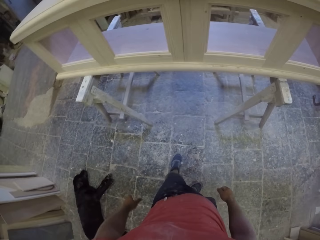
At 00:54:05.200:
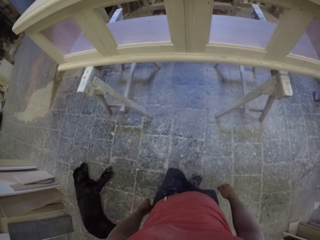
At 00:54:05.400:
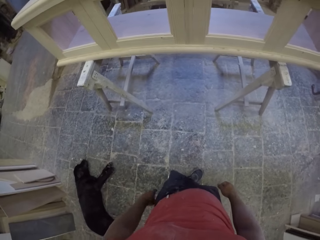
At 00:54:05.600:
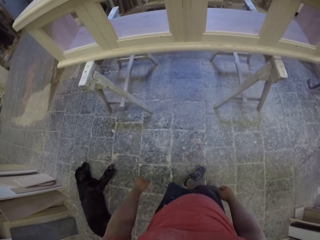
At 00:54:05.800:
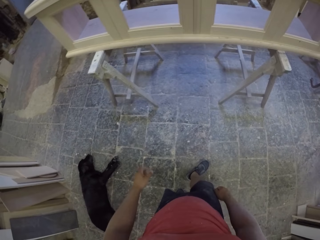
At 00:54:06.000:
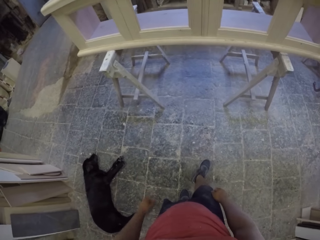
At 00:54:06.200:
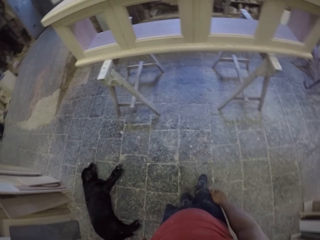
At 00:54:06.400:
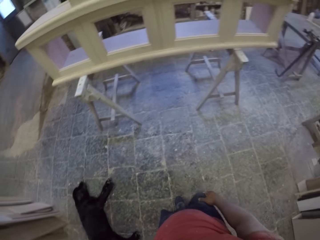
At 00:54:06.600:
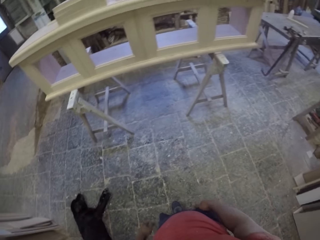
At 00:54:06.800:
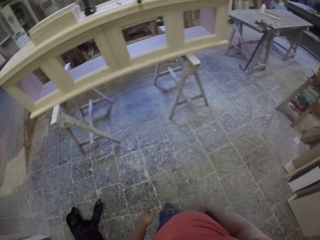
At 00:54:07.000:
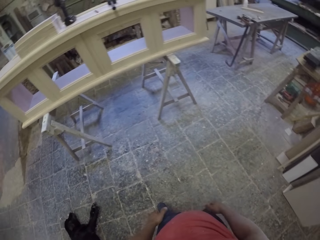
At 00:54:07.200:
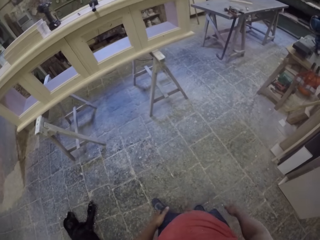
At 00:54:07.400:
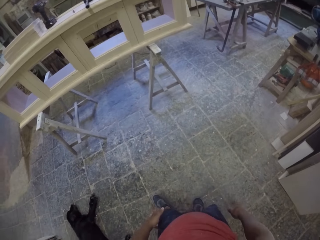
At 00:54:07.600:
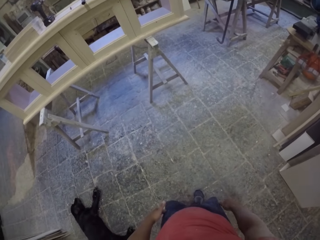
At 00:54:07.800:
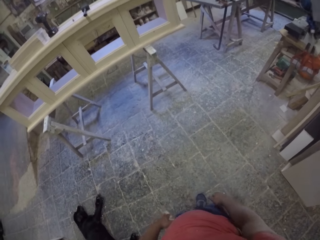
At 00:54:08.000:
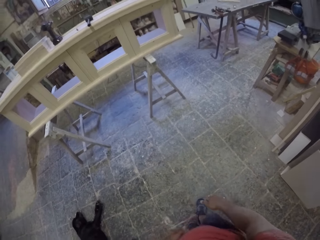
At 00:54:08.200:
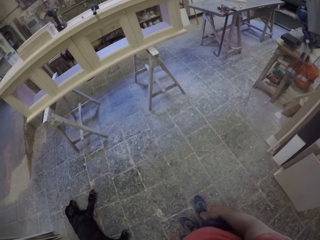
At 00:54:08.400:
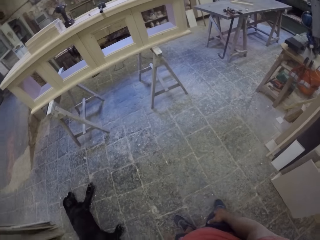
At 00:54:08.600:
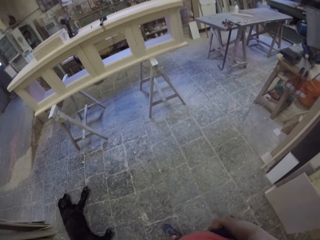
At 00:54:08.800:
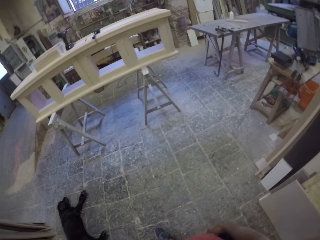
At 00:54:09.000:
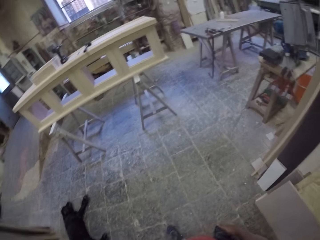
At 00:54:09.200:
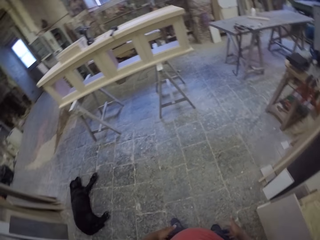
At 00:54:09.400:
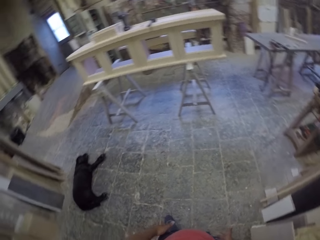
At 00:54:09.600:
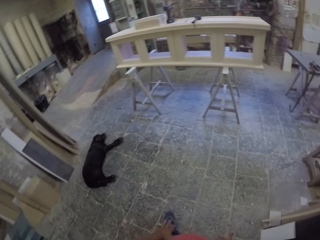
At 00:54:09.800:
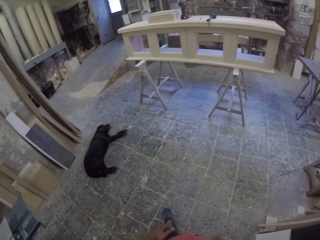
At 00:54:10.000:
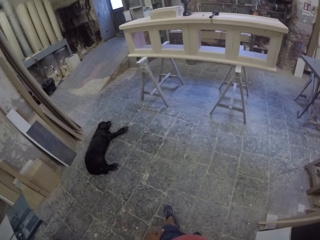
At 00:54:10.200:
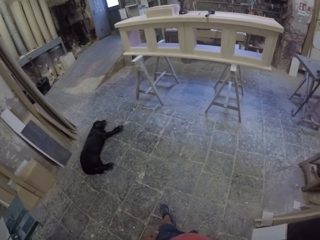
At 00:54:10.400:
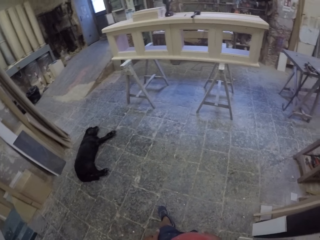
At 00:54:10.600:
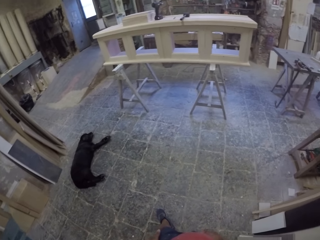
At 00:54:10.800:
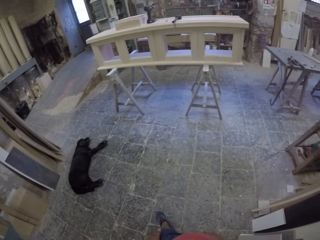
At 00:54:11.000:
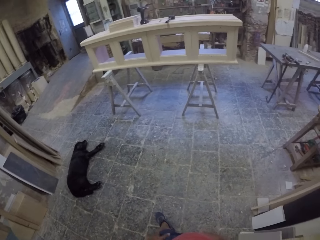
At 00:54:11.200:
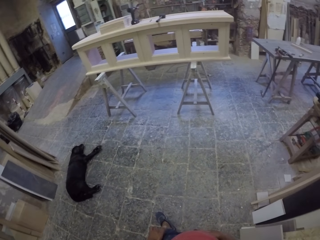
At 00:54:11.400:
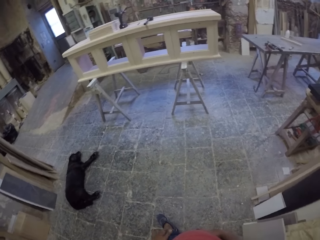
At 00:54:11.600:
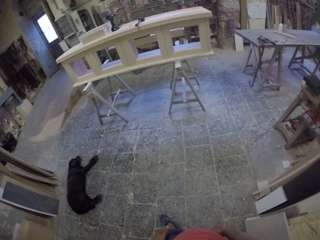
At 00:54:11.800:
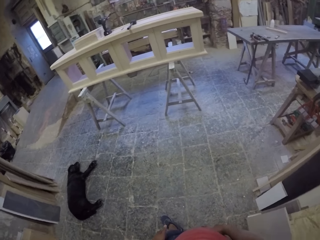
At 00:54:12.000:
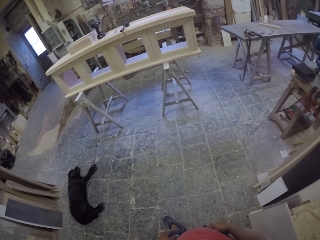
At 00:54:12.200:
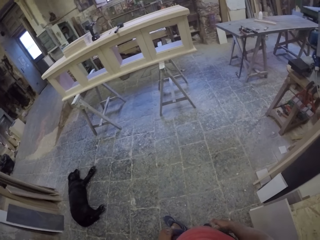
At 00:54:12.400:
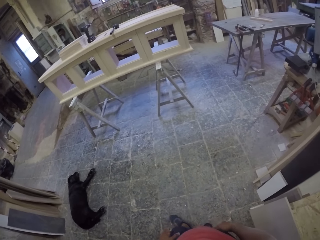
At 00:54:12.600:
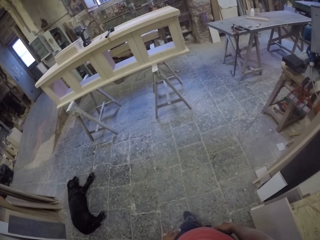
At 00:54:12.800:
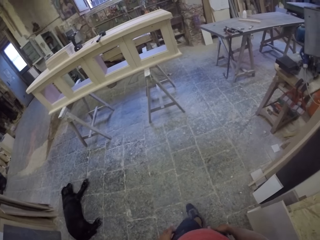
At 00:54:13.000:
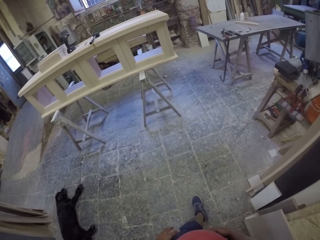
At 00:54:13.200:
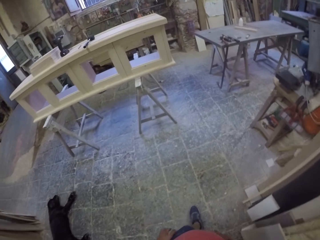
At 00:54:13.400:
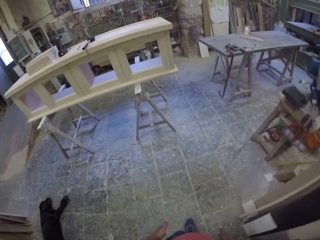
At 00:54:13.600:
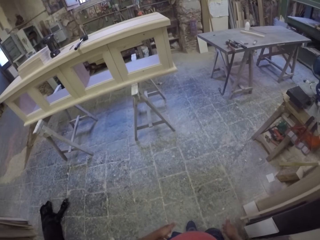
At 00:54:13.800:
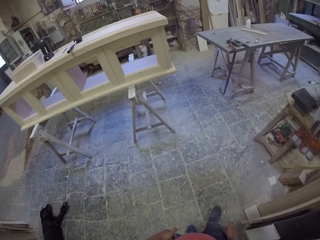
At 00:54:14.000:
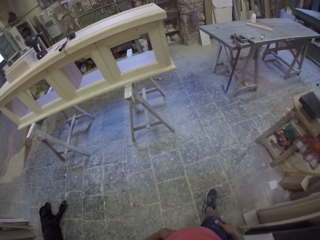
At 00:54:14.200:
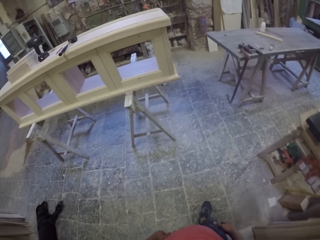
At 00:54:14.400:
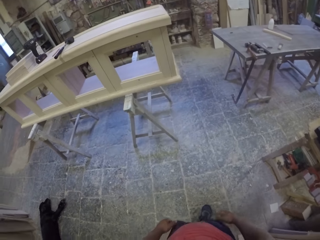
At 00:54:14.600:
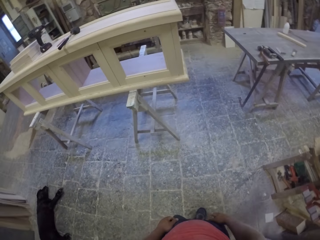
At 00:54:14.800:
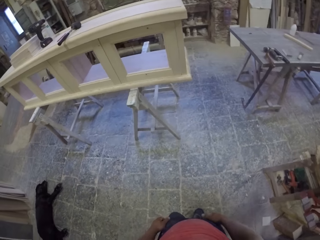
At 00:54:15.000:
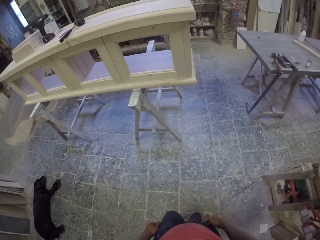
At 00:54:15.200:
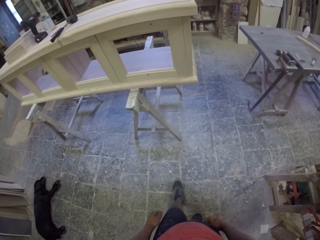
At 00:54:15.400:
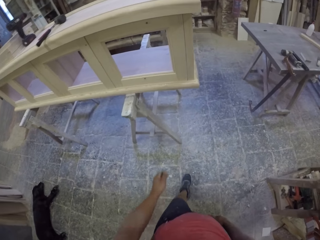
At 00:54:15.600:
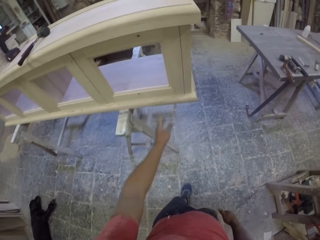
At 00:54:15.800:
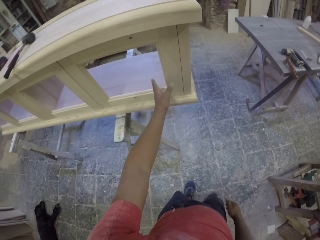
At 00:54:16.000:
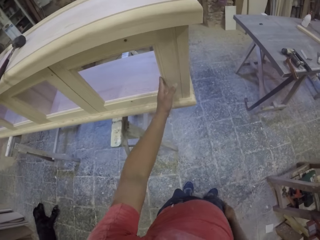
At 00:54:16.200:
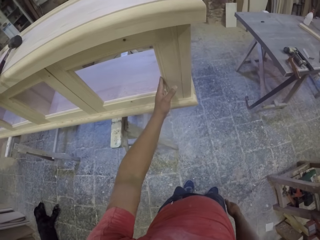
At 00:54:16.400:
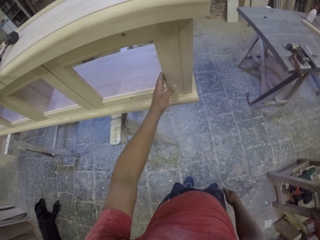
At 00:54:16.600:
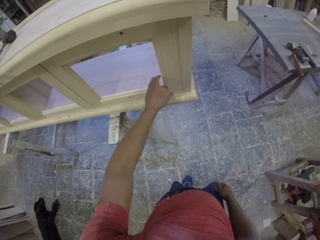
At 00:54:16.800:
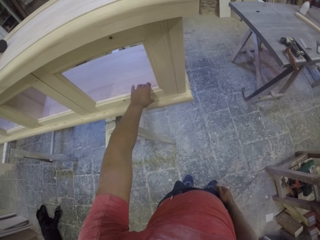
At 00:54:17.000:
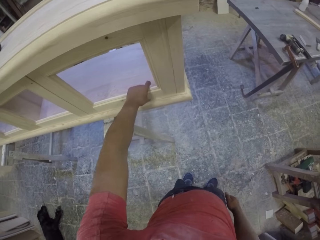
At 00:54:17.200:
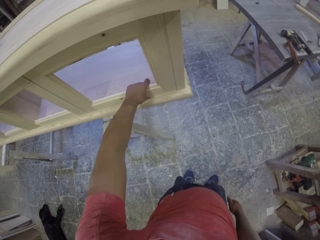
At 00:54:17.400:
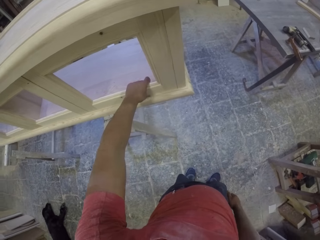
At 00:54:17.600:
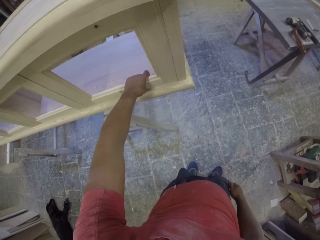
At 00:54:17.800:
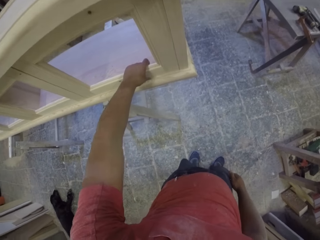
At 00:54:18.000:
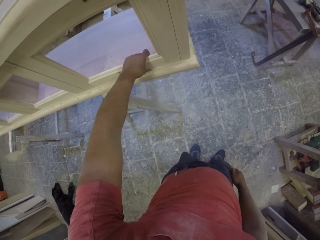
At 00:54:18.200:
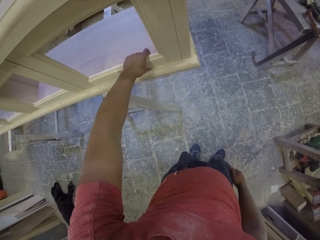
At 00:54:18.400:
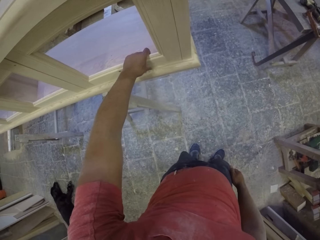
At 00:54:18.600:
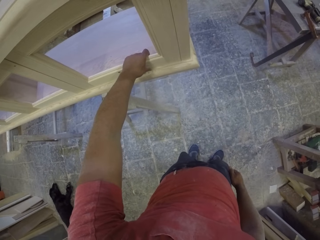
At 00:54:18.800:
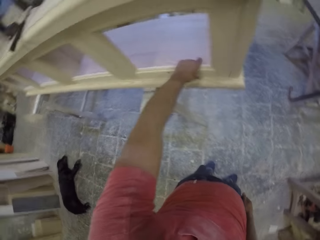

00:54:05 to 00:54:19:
The camera wearer walks in the room. They adjust a piece of wood on the furniture.

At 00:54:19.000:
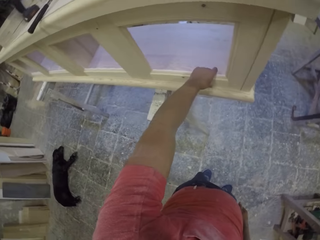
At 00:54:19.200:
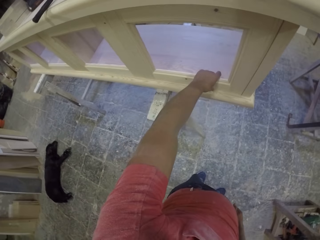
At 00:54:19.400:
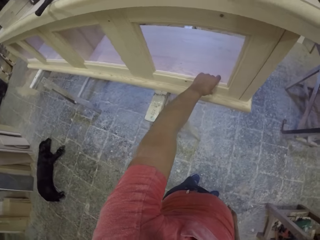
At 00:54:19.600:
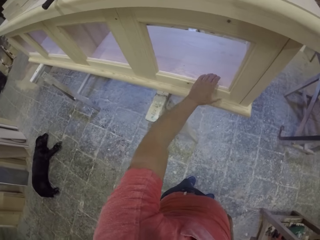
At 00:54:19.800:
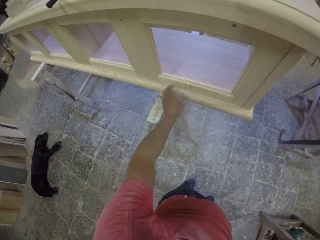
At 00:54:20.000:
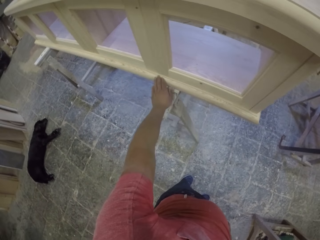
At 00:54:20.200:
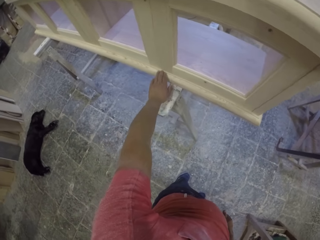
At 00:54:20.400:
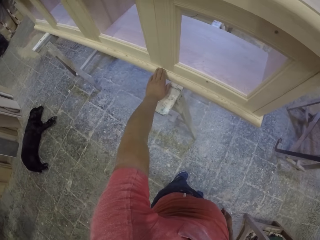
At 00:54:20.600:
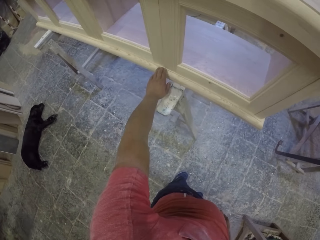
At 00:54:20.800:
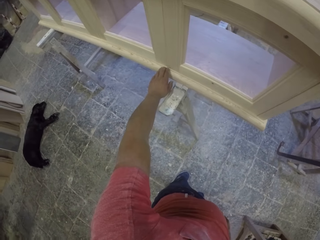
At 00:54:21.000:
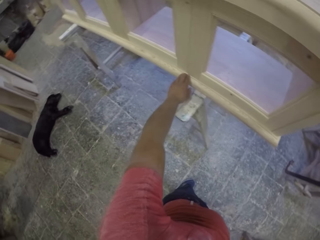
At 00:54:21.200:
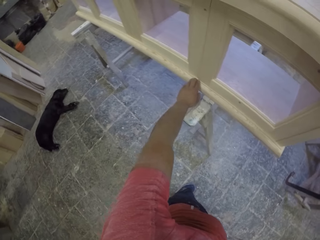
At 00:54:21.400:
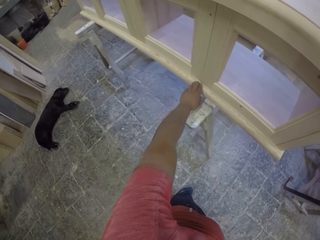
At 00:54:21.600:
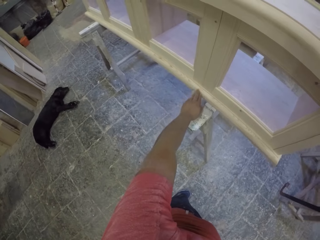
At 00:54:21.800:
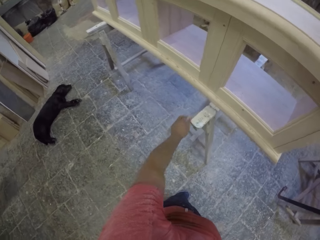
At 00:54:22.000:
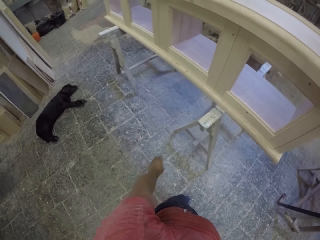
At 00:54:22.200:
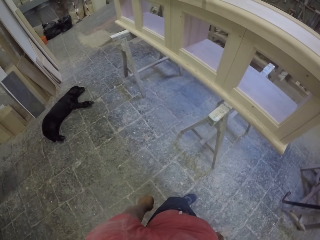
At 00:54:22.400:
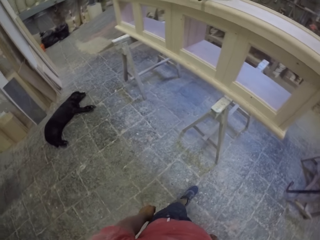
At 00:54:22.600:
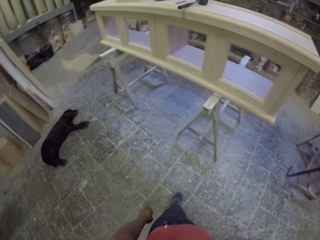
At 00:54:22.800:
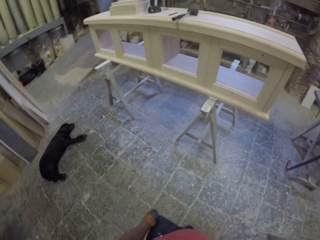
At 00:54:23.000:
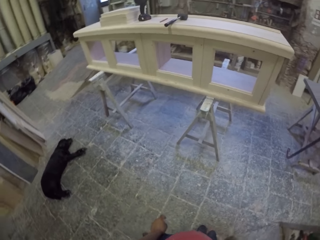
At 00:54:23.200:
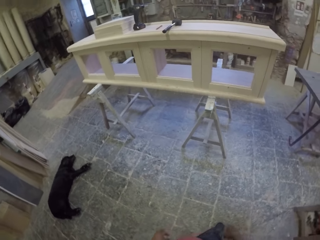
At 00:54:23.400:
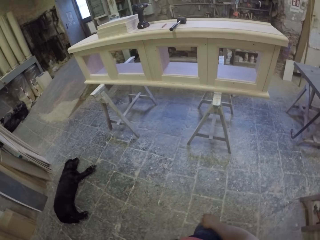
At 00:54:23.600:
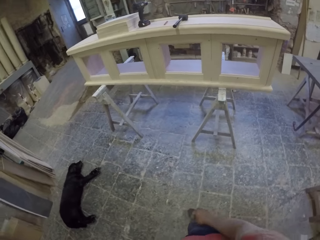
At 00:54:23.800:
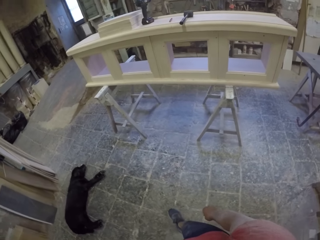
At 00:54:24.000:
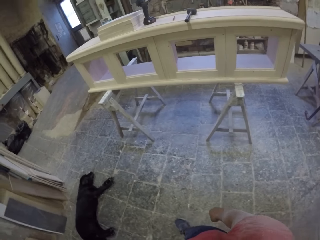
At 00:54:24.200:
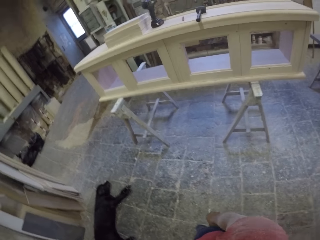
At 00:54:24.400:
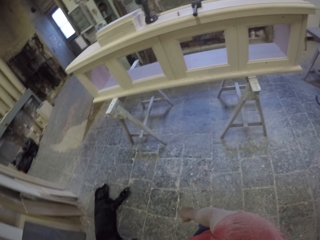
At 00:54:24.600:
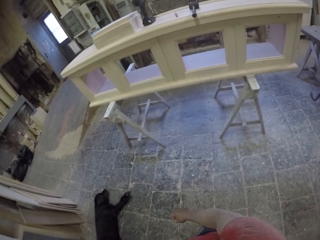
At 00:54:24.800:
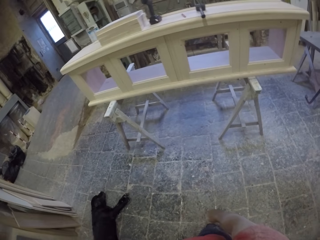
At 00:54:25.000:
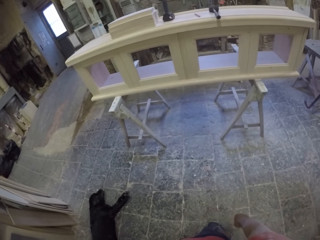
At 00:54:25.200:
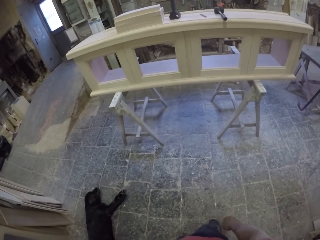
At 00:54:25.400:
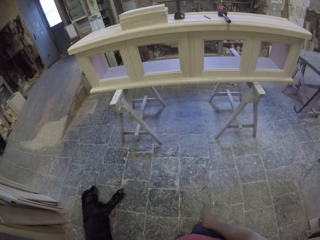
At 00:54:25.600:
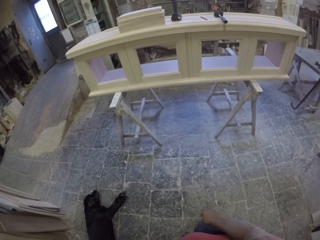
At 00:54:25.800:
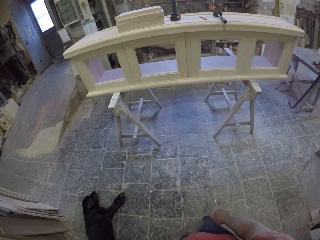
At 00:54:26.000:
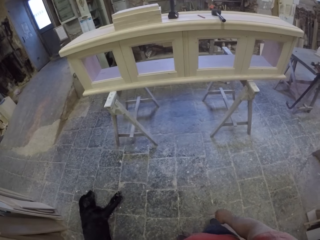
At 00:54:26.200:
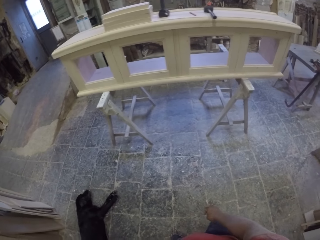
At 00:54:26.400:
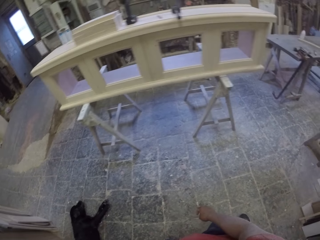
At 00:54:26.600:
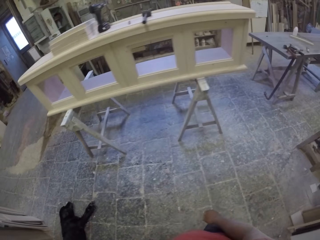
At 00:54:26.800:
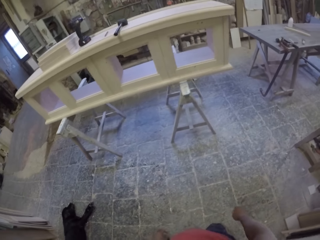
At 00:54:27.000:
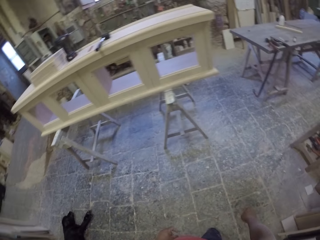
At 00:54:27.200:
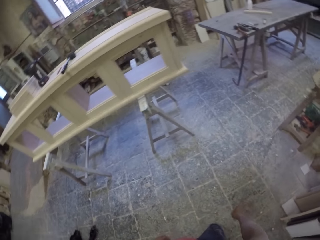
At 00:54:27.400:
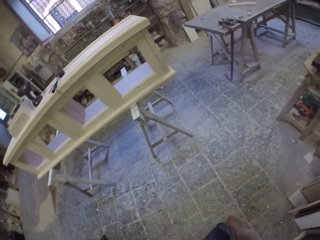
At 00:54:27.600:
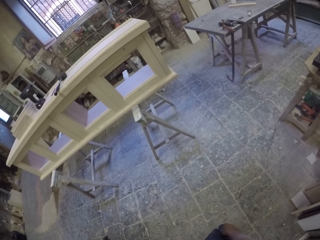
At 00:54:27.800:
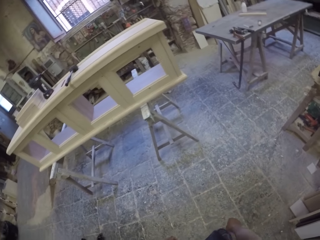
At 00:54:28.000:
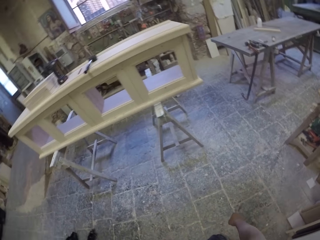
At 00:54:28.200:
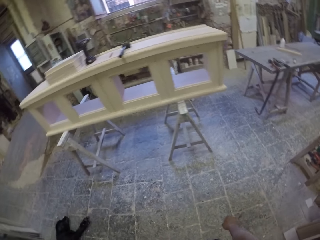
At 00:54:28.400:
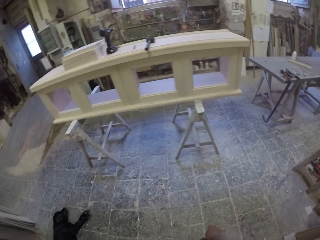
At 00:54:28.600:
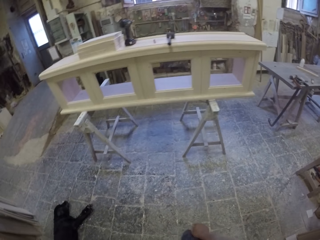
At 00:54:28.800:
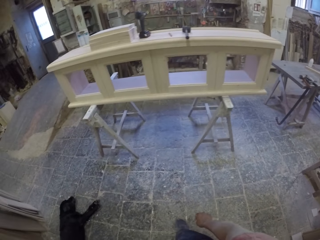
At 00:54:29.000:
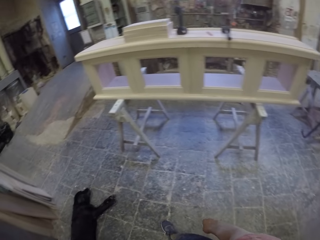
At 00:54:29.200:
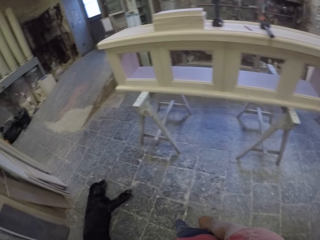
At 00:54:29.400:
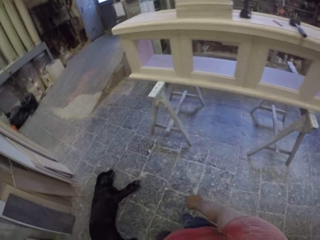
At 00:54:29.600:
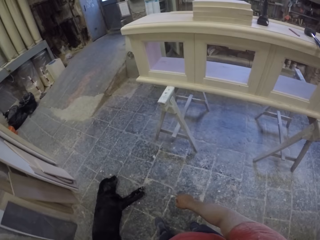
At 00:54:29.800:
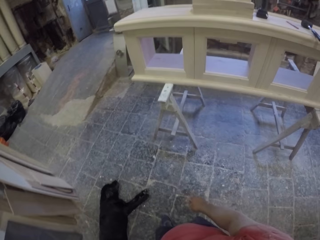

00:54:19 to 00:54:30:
The camera wearer gazes at the furniture.
